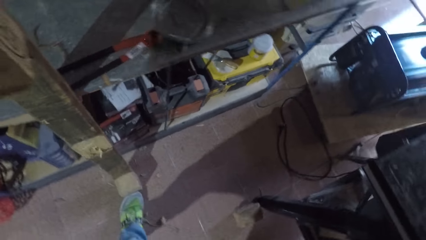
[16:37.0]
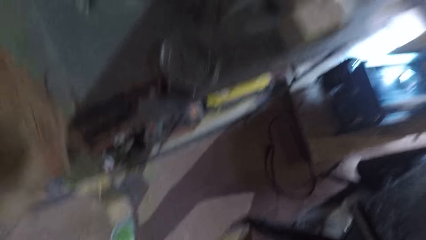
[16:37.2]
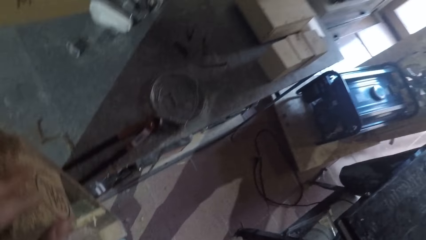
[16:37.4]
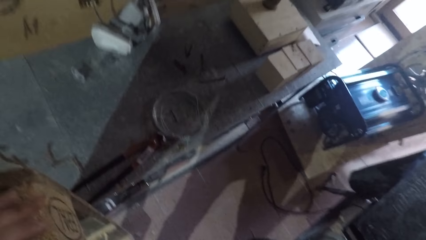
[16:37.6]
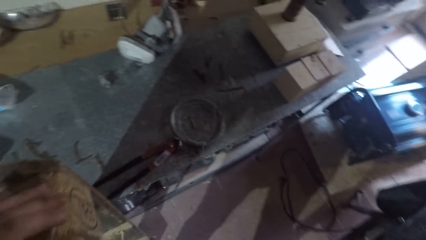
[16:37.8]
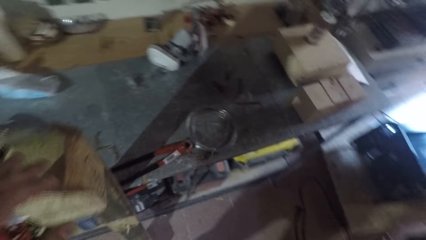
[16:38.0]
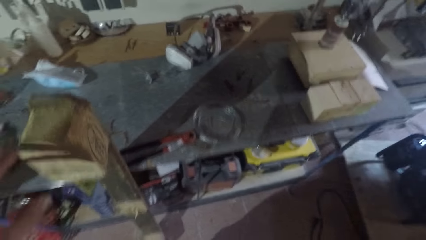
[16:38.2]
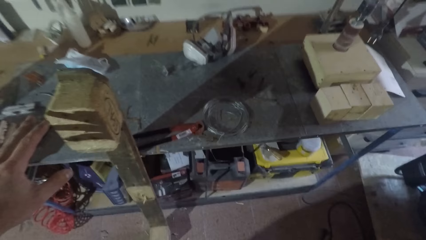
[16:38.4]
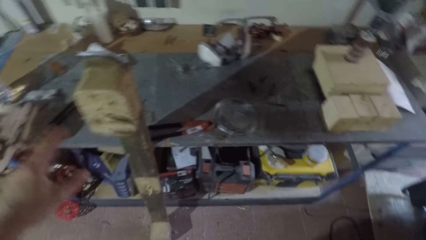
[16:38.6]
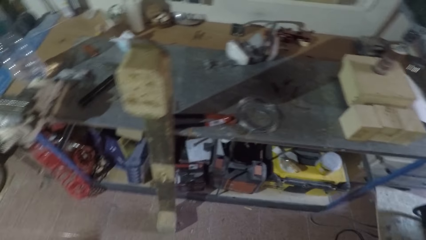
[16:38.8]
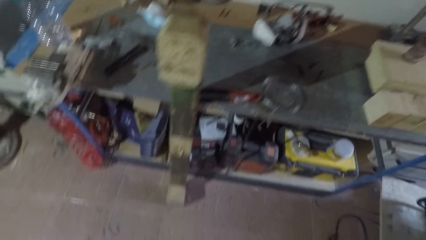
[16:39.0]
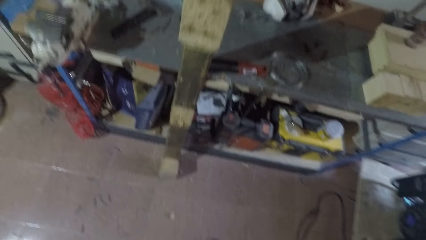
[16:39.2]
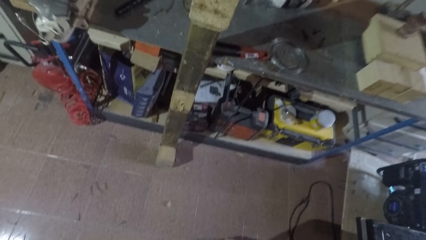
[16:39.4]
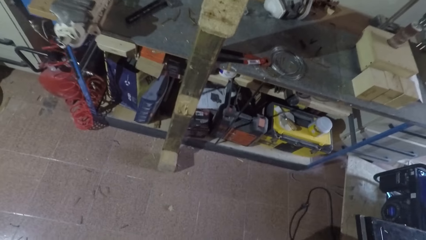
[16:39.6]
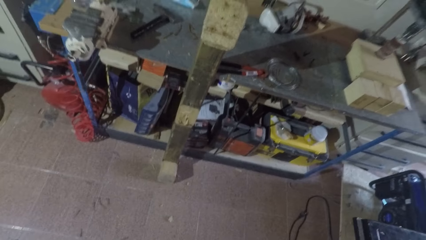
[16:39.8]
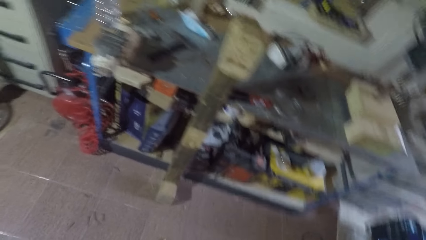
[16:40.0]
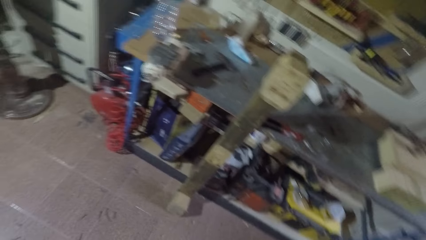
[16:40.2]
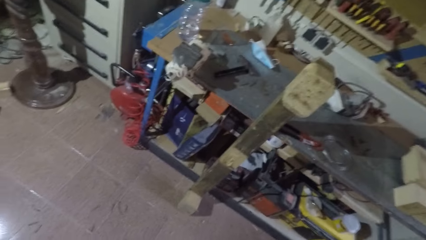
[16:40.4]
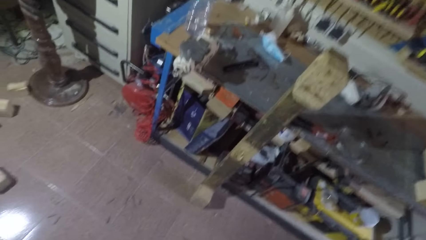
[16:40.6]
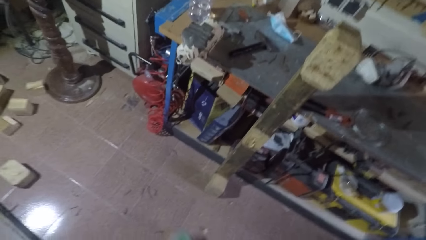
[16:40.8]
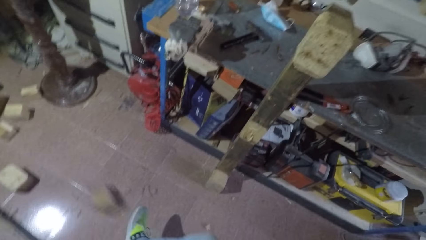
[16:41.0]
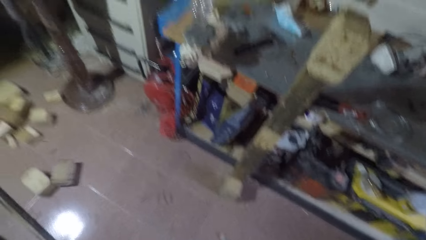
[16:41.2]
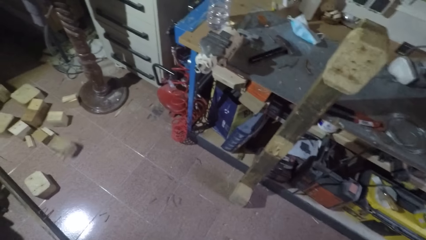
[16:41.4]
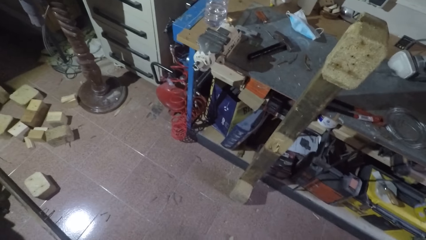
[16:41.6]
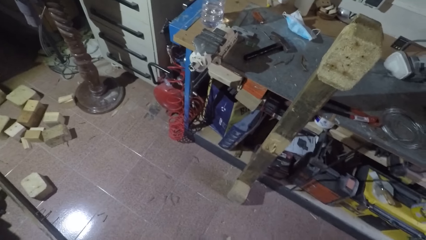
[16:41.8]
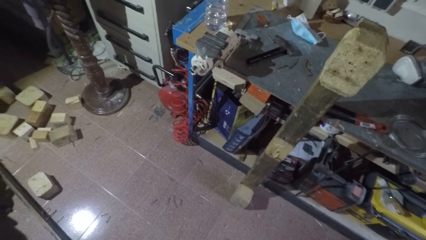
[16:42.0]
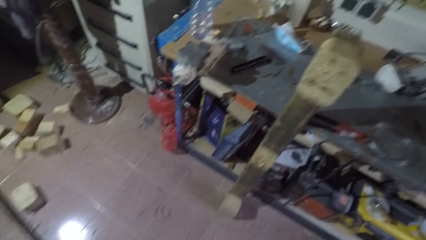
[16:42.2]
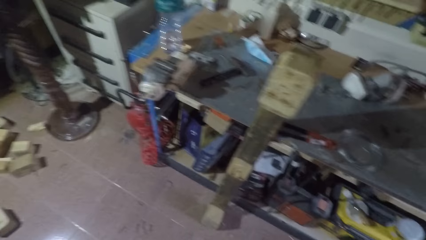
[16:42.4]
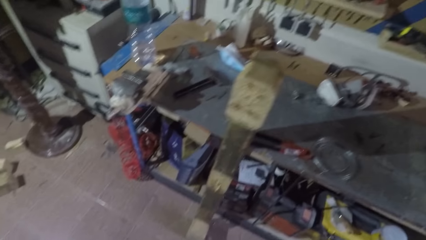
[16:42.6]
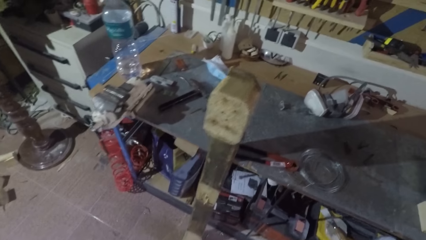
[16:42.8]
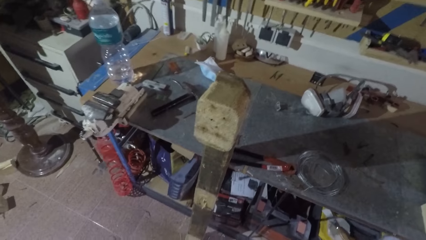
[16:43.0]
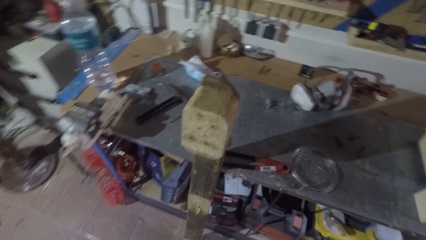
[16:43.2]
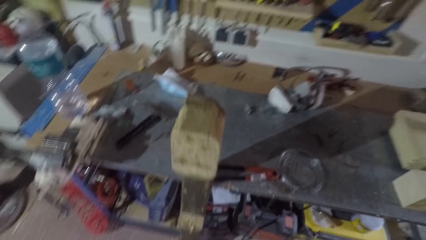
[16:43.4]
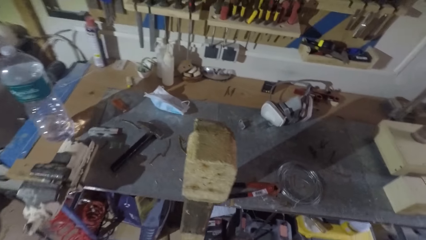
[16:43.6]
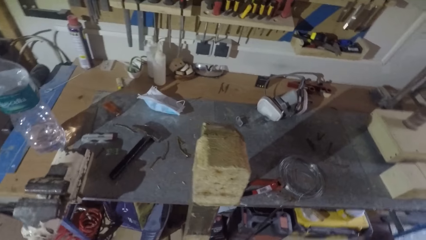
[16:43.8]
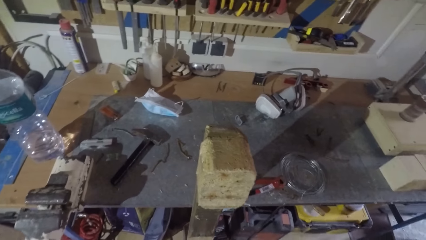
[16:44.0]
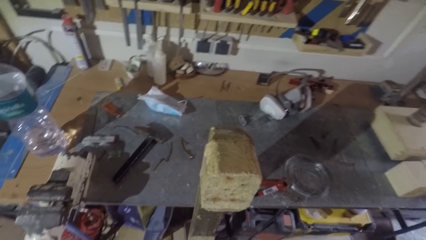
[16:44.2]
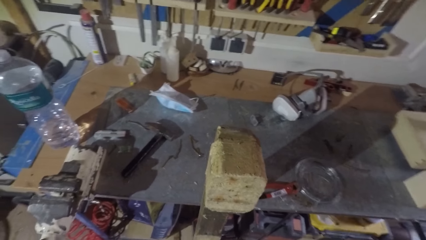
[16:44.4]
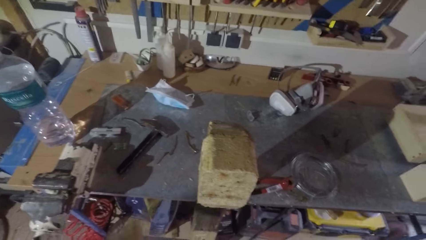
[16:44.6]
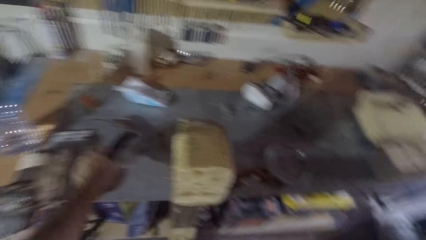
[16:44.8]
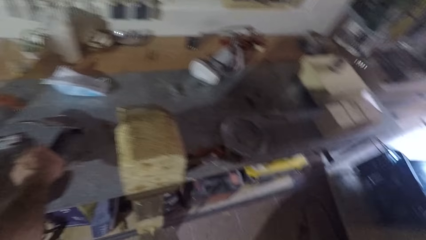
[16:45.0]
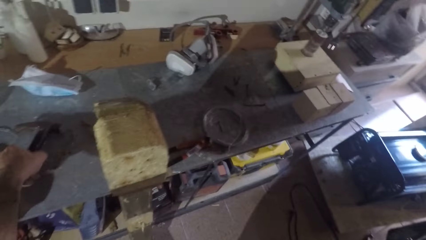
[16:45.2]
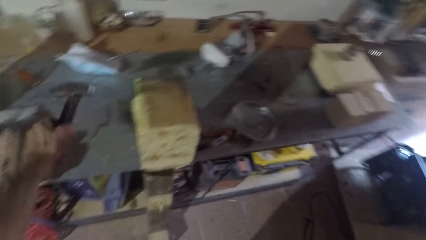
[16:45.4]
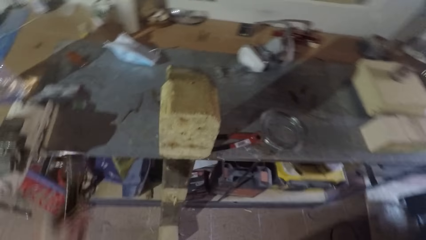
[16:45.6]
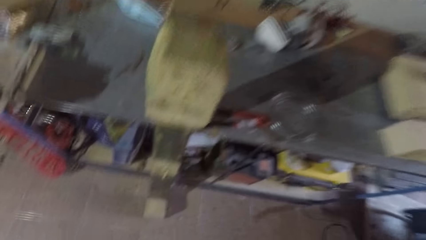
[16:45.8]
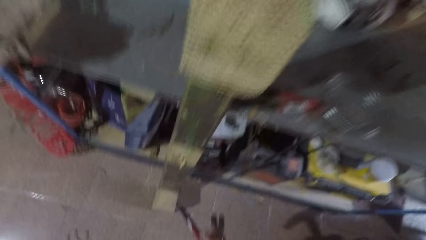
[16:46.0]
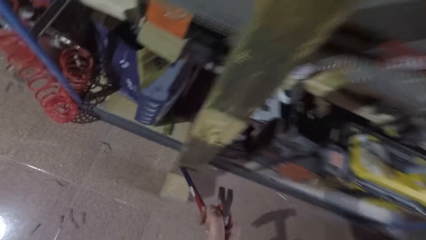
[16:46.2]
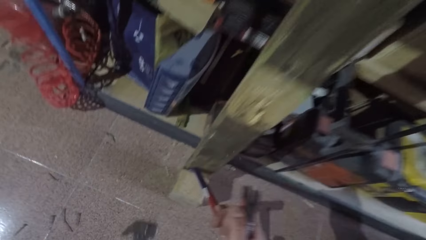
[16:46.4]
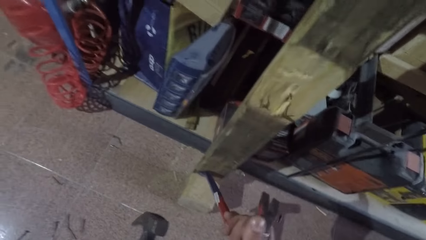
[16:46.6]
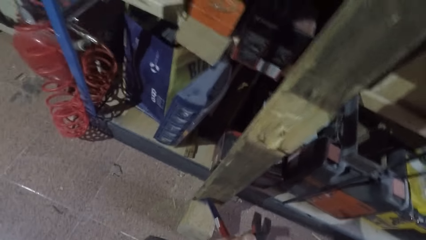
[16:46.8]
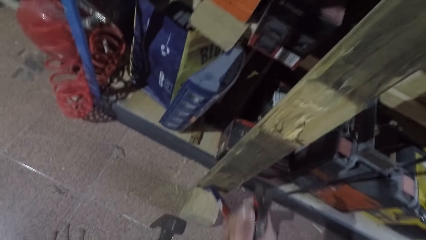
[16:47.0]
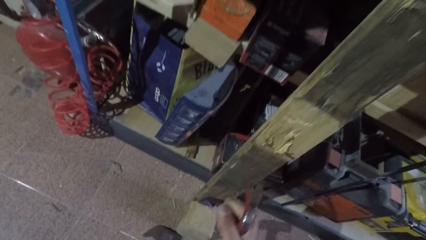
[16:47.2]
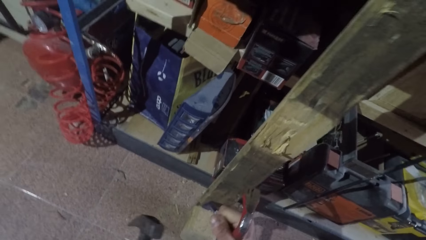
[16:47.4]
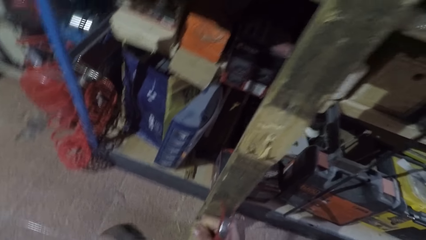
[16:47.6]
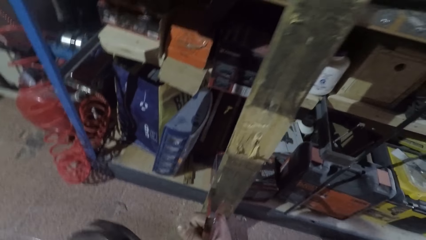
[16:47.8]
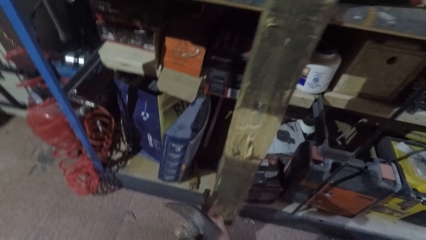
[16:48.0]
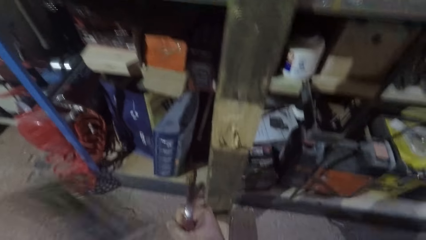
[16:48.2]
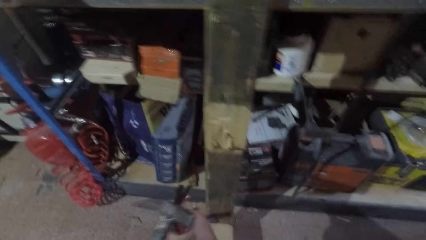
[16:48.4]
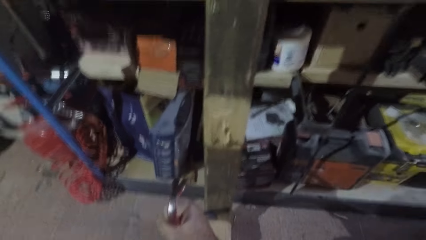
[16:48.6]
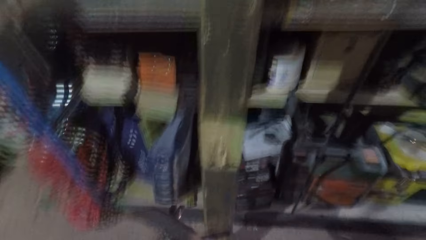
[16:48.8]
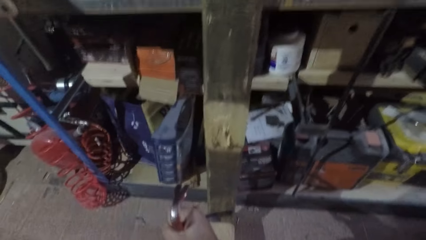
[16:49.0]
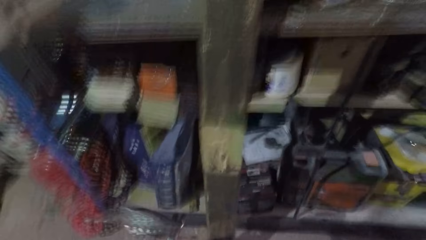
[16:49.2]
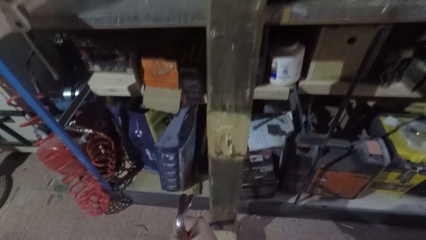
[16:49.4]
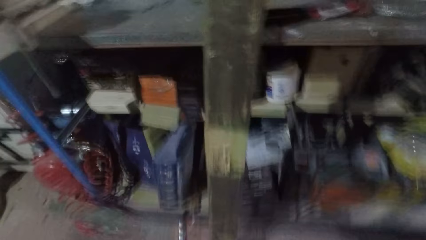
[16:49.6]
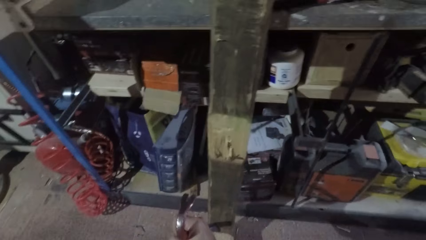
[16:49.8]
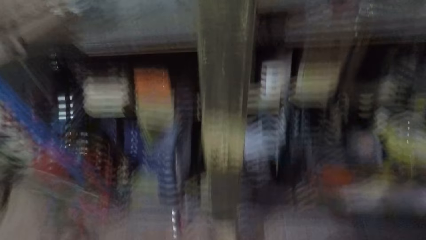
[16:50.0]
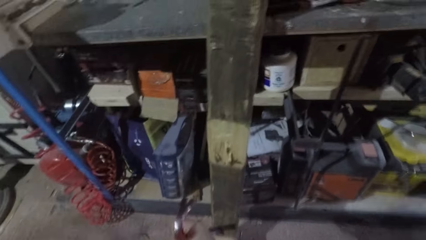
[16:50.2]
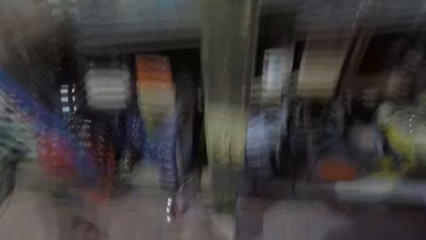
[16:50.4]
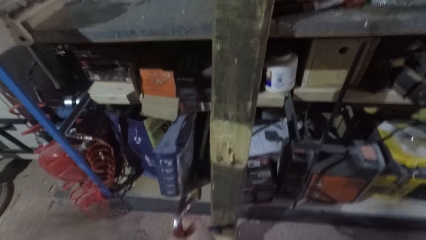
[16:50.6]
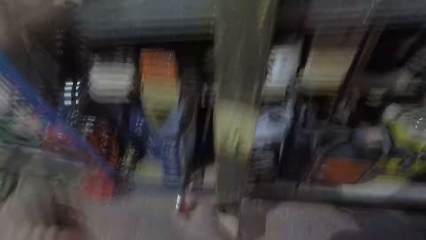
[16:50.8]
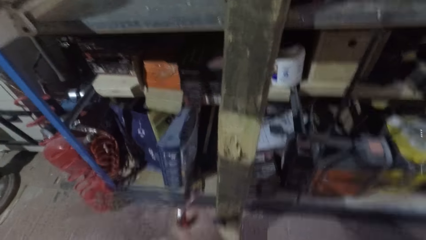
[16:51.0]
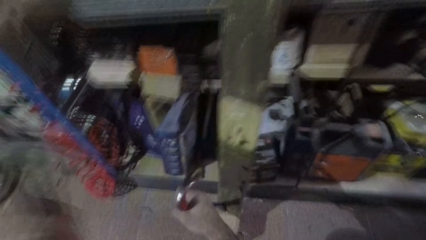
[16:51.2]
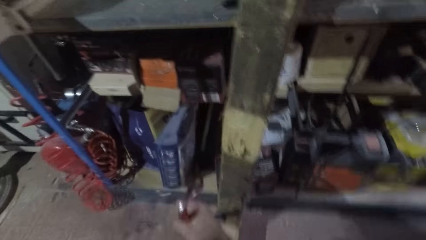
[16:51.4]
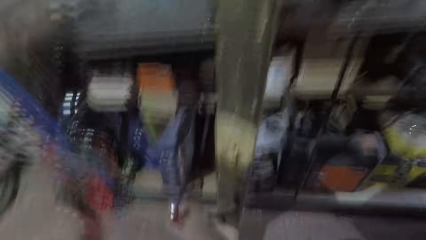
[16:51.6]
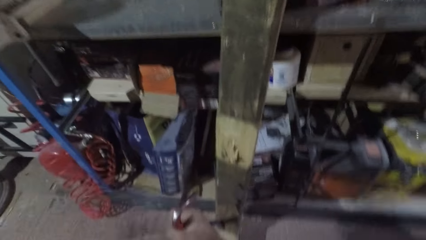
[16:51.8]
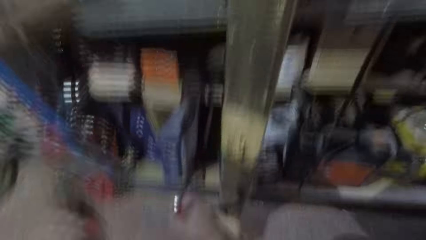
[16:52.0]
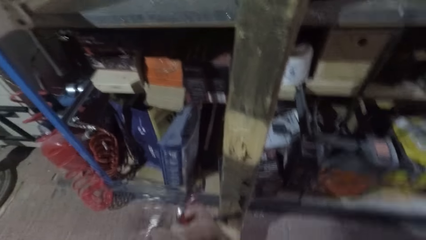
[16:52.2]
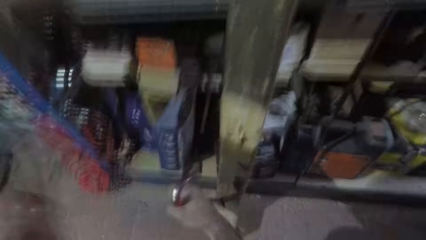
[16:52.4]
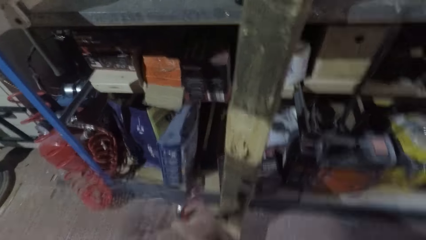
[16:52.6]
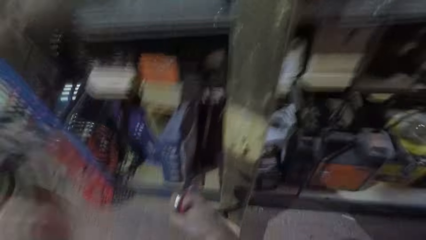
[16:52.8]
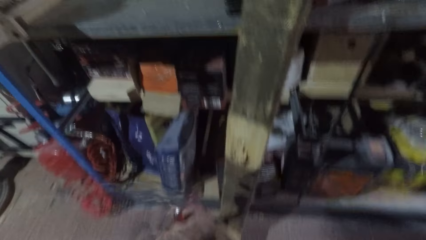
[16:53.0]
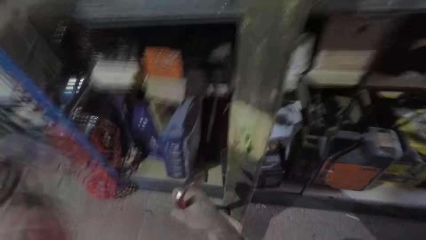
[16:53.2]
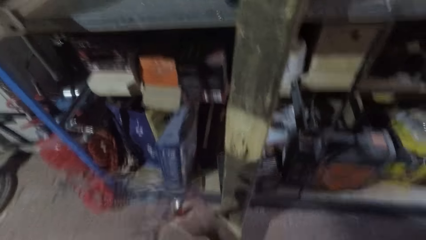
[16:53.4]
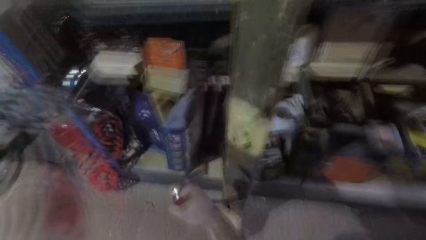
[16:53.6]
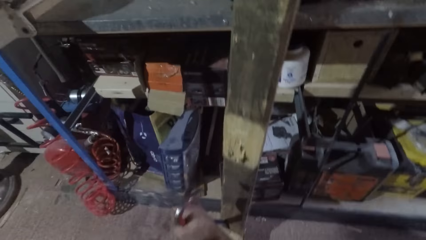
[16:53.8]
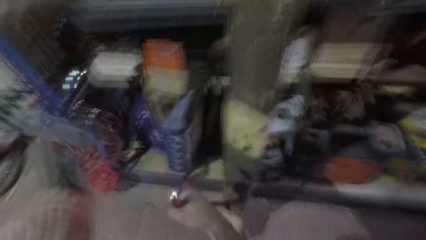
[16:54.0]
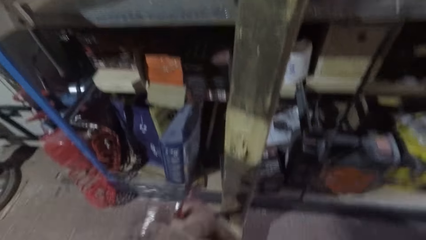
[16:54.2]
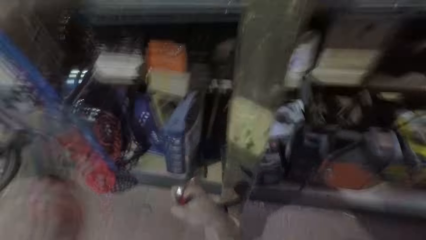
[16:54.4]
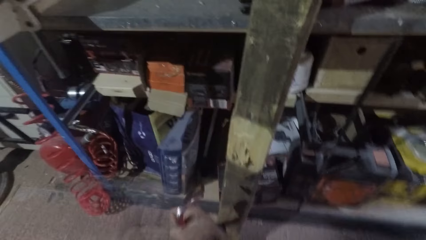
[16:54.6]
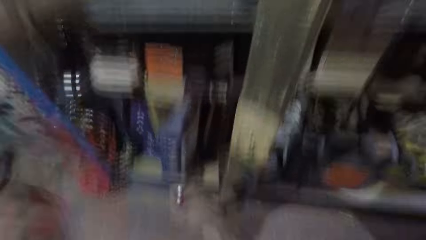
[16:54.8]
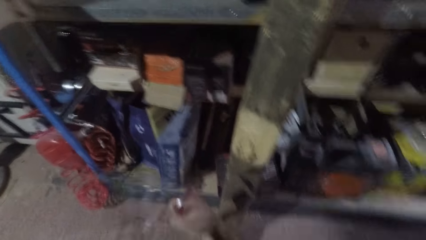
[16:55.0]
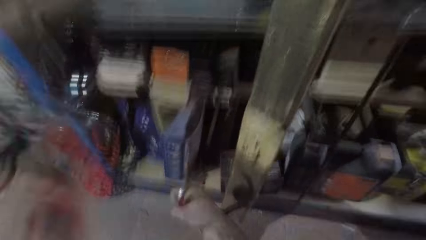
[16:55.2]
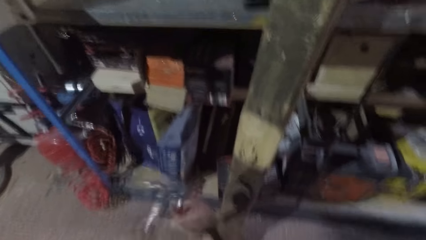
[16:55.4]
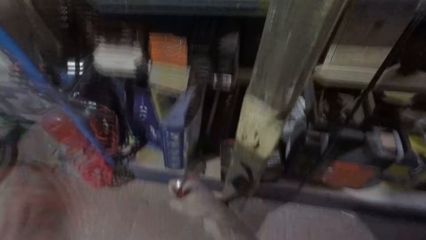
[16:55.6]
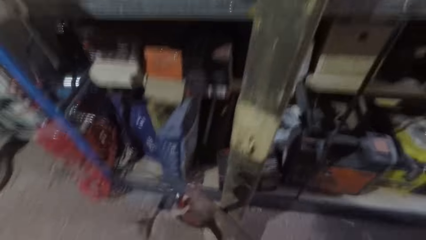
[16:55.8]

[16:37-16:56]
The camera wearer picks the piece of wood from the floor. They kick a wood cube, throw the wood aside, pick up the hammer from the shelf, place the crowbar between the wood cube and the rectangular wood, and hit the hammer on the crowbar.
